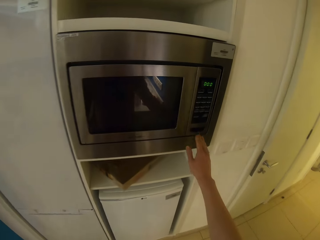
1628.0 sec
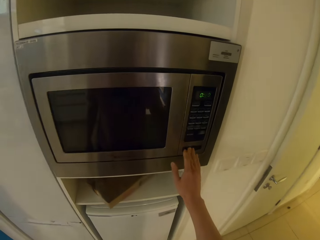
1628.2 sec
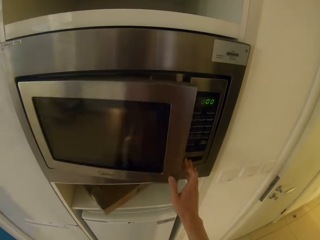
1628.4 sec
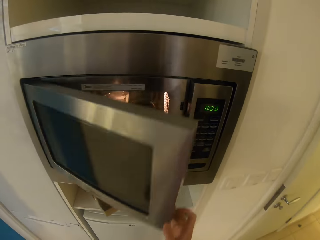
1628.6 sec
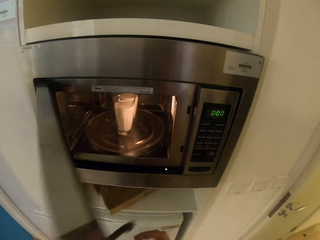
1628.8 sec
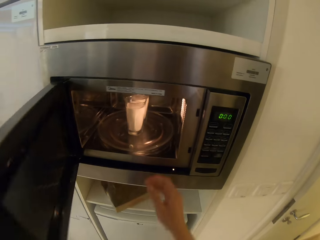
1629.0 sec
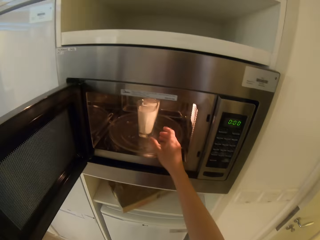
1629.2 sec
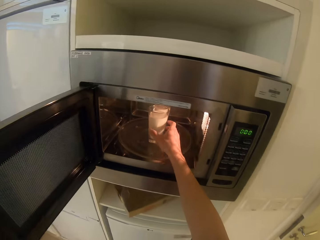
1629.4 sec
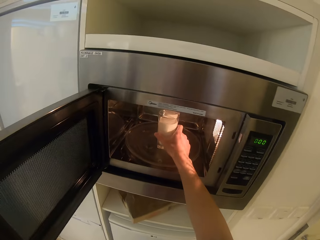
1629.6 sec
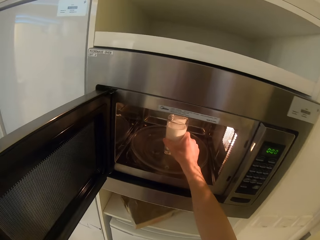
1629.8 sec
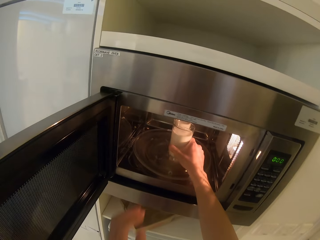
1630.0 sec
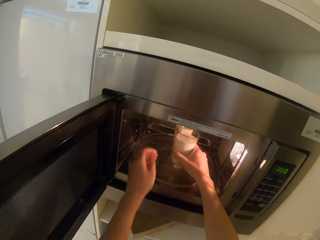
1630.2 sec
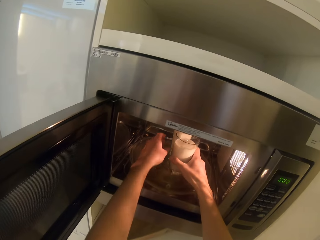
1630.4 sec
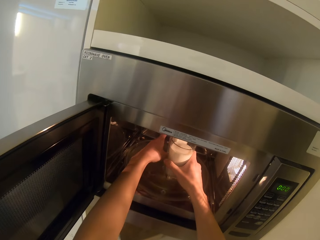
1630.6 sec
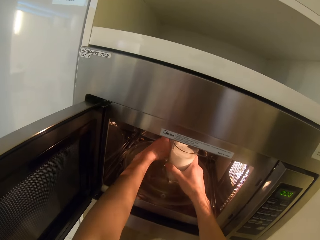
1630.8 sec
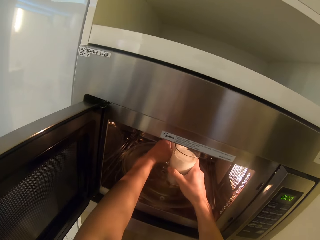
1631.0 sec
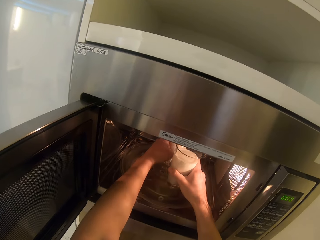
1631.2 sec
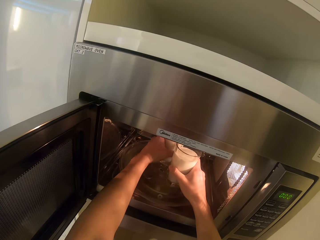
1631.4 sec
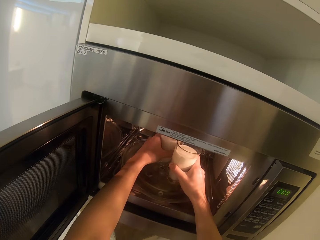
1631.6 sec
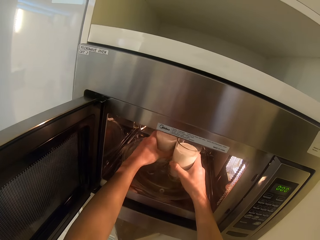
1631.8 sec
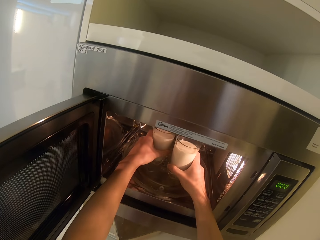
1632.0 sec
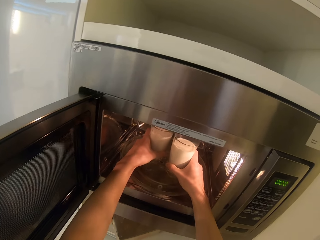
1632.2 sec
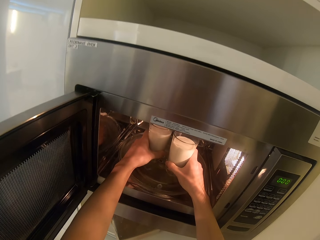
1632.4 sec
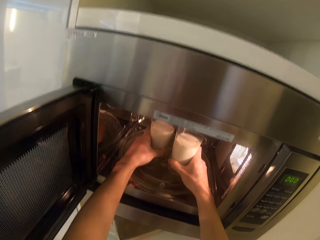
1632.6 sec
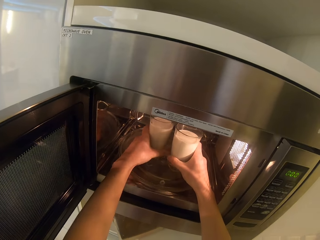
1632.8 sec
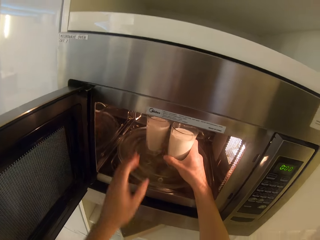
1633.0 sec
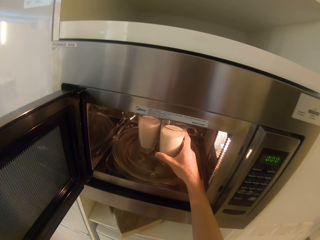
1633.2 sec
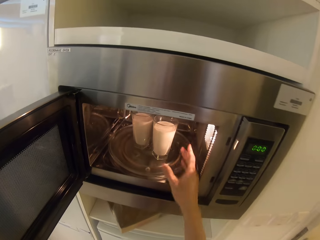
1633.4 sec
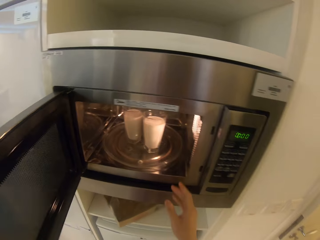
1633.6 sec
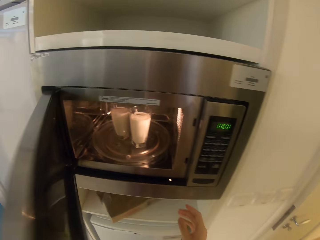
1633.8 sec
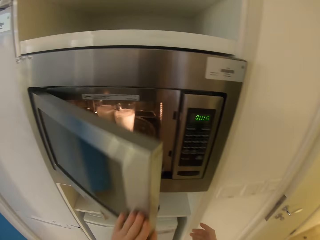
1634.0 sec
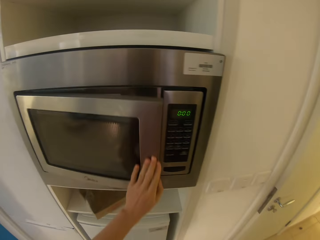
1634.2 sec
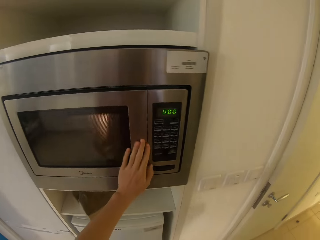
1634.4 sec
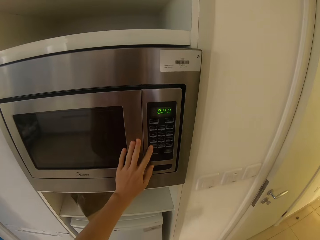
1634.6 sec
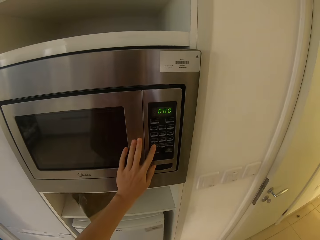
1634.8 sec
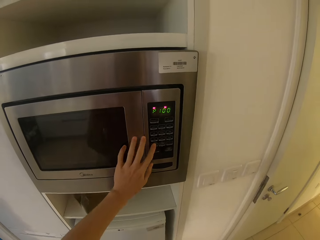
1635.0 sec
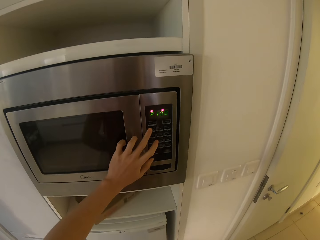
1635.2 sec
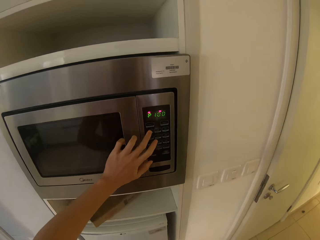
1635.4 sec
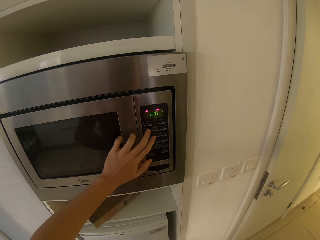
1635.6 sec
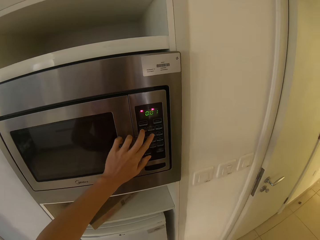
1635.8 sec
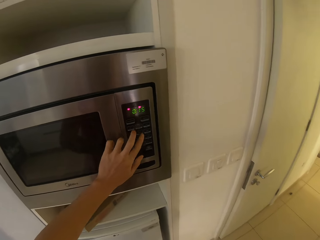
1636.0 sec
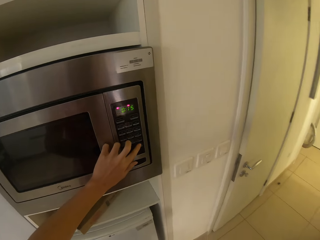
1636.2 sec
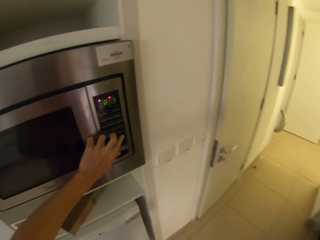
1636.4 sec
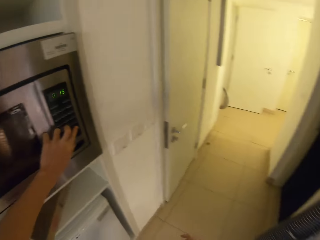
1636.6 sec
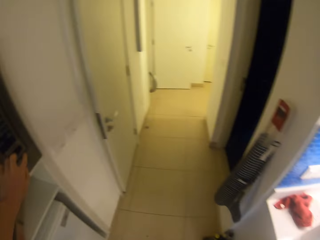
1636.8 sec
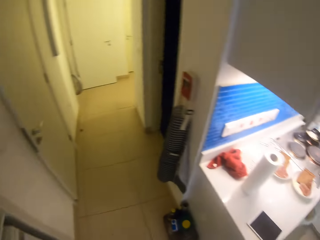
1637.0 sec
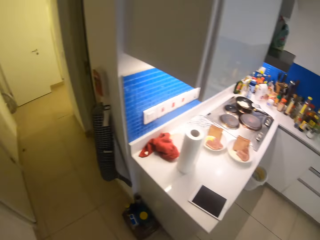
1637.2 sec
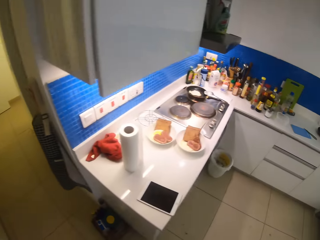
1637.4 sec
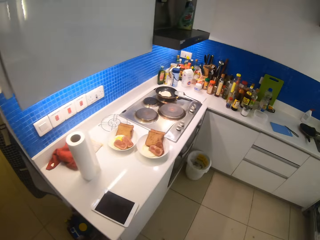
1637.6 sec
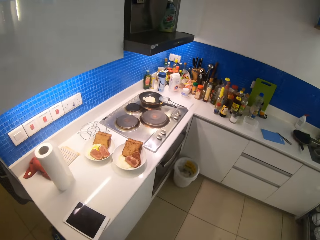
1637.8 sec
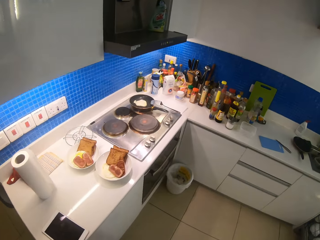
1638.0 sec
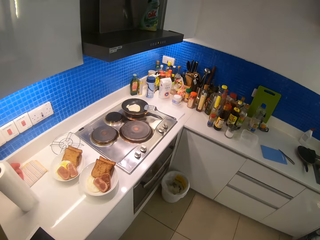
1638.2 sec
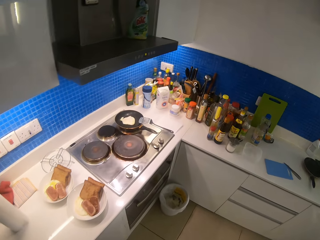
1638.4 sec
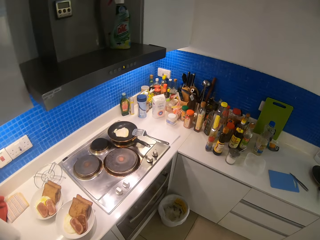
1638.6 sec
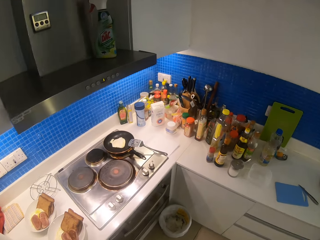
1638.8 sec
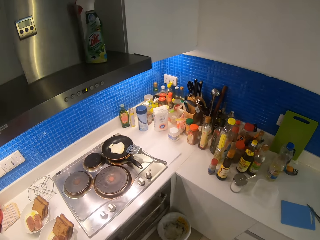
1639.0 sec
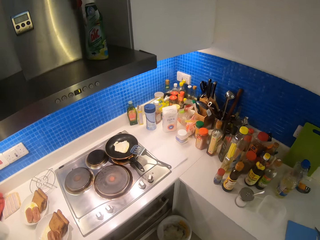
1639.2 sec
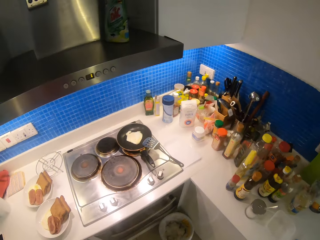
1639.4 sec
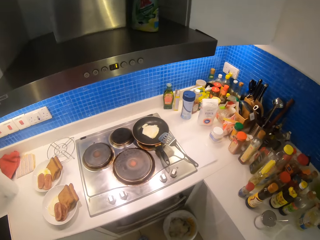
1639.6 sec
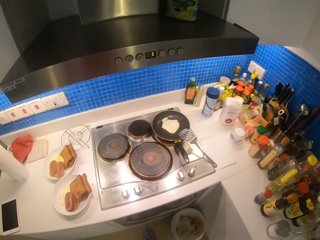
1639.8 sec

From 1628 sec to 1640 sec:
The camera wearer opens the microwave. They adjust the glasses of milk. They hold the glass. They close the microwave. They press buttons on the oven.

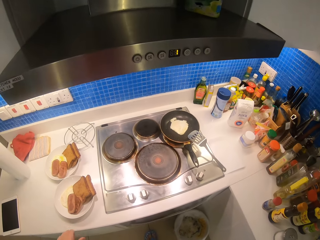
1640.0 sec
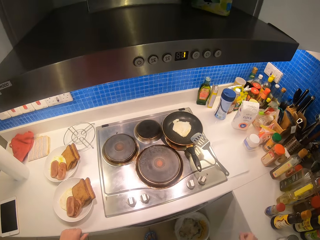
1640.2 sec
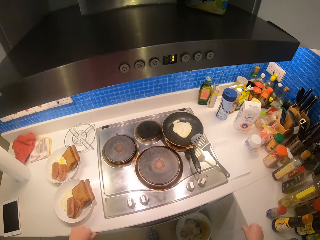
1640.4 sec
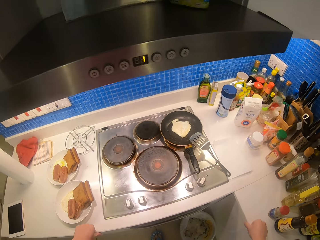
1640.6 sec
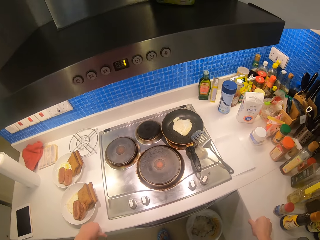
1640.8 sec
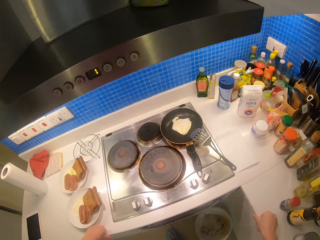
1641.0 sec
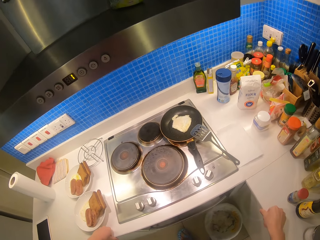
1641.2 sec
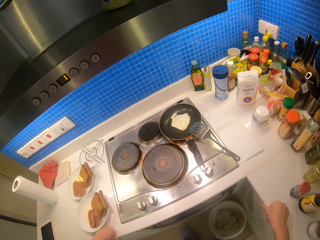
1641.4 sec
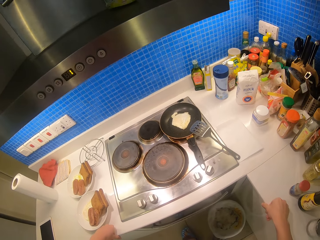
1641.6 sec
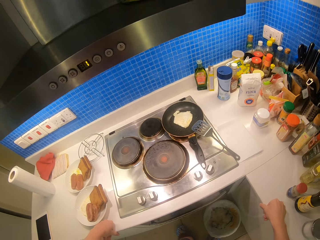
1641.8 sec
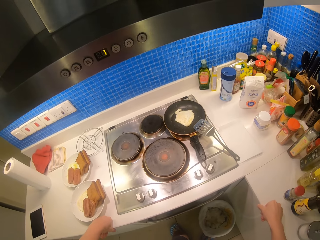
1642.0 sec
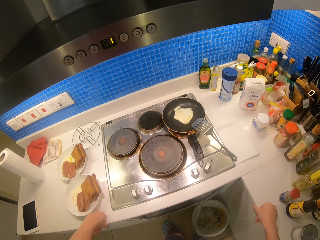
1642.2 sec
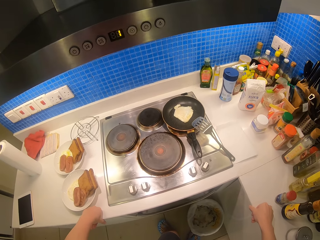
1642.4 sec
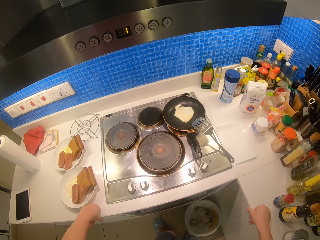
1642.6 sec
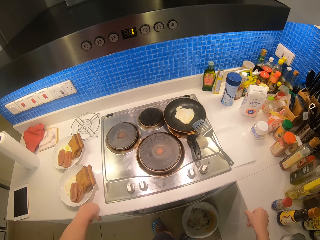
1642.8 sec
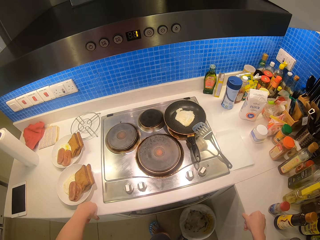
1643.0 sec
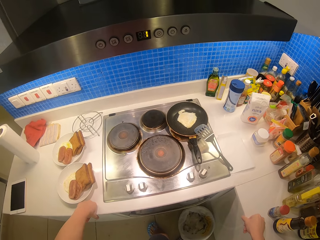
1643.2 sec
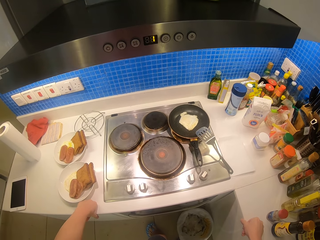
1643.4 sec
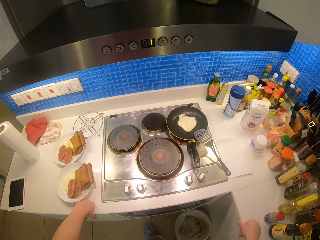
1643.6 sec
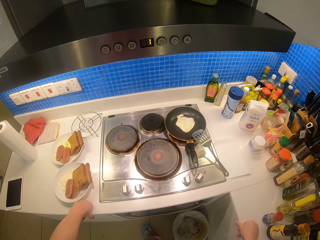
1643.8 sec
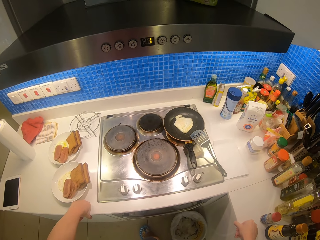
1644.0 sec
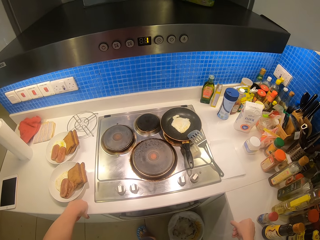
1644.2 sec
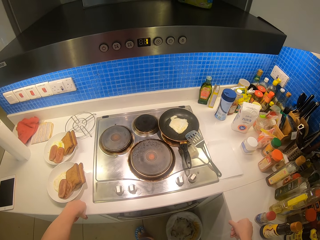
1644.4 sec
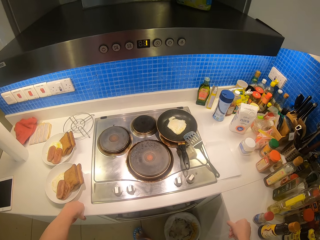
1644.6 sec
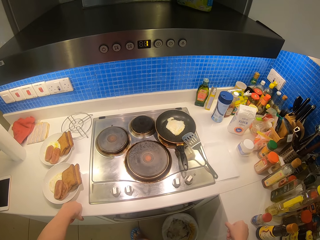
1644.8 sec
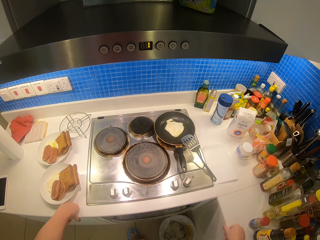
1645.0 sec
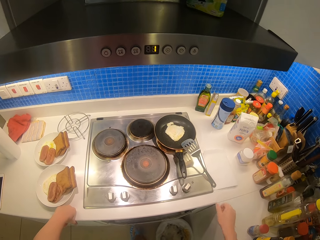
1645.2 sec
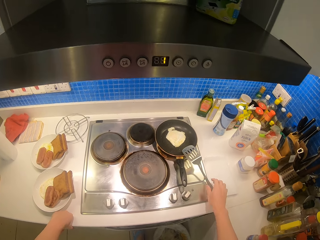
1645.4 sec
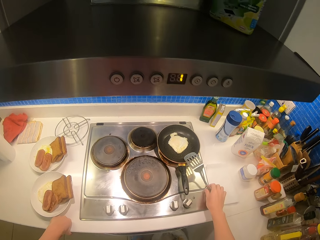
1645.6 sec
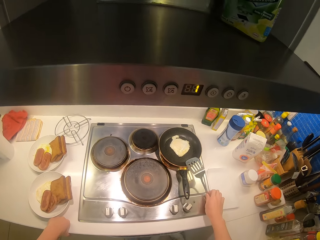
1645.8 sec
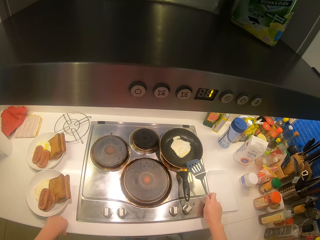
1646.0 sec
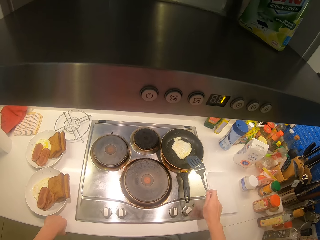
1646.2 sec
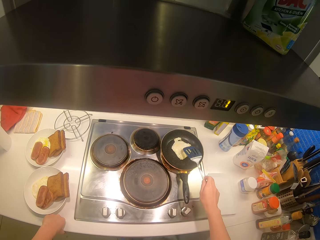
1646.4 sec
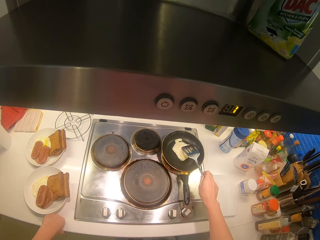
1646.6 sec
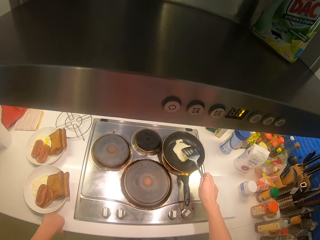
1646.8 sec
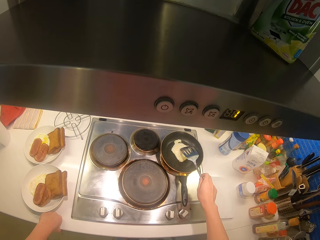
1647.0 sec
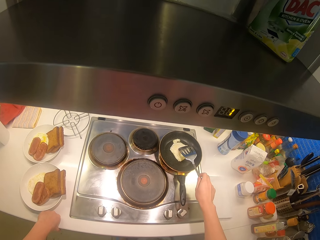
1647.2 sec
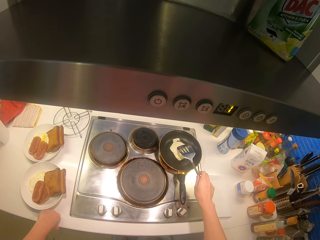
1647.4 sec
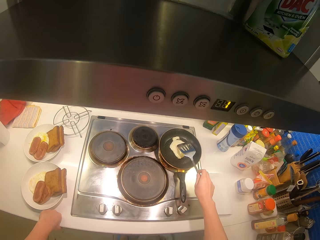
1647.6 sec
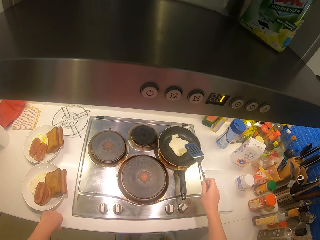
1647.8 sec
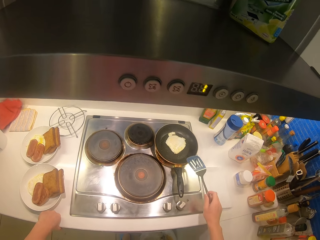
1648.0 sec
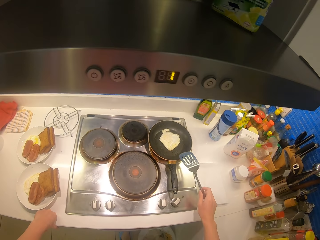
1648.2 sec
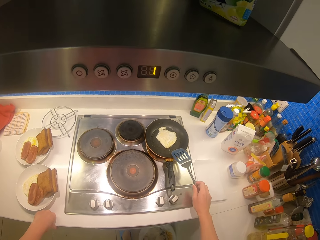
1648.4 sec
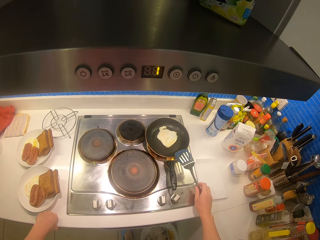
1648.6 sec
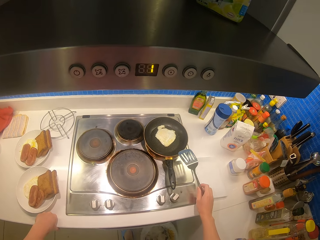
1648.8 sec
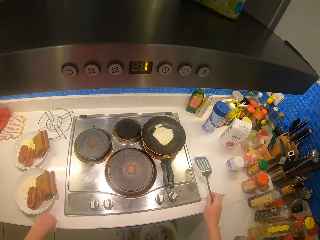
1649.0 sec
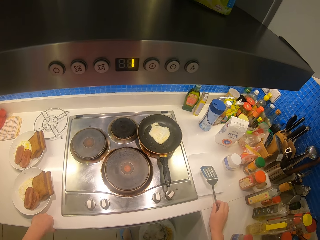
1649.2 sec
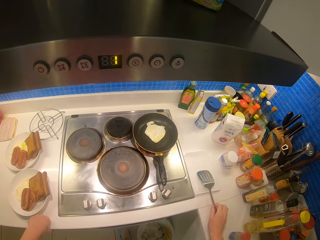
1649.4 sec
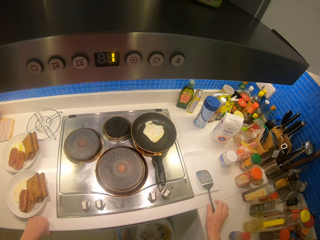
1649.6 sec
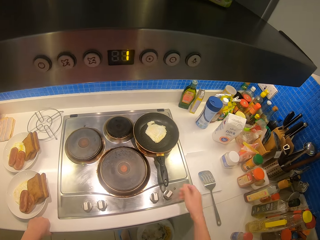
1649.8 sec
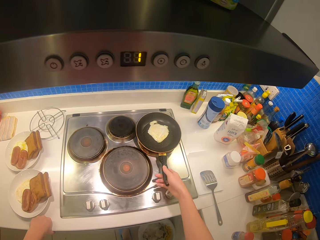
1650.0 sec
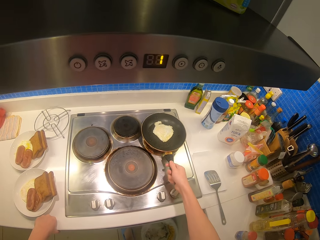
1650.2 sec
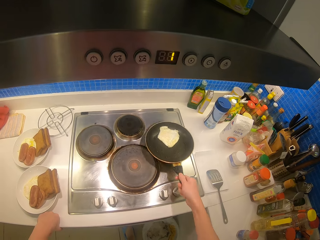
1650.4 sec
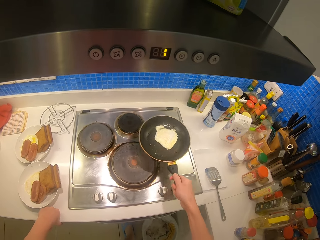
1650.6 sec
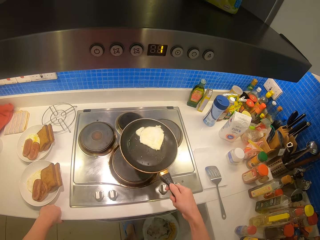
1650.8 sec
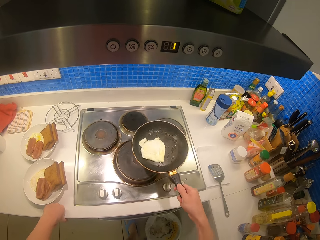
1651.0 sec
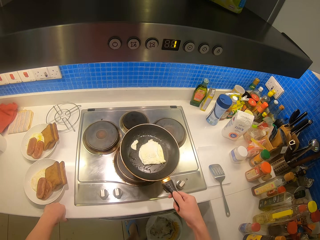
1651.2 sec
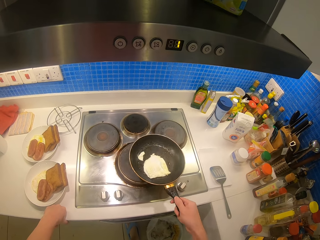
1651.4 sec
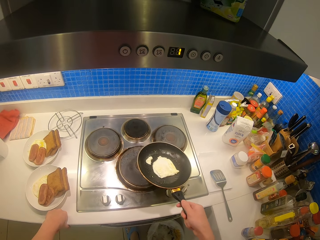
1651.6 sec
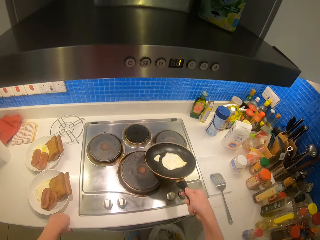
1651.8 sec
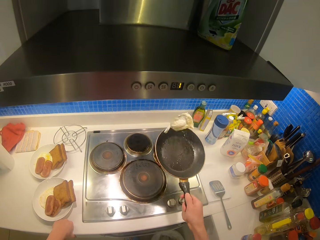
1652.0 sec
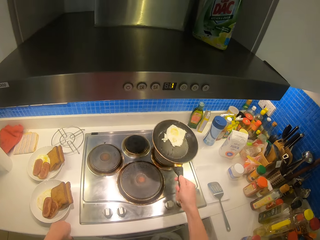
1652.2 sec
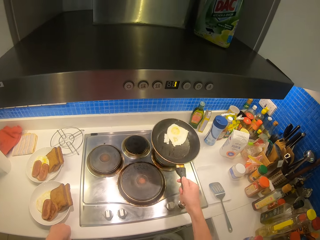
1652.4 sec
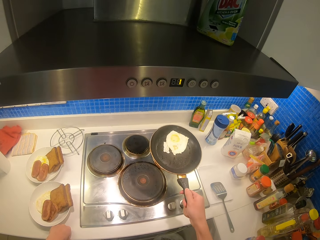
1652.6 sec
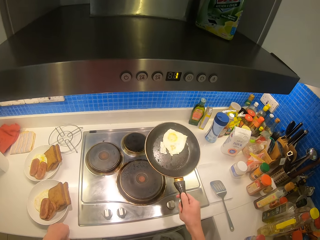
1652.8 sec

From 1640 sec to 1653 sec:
The camera wearer picks up a spoon or slotted turner. They press on the egg with the spoon. They cook the egg. They place the spoon by the pan. They shake the pan with the right hand. They hold the pan. They flip the egg on the pan.
